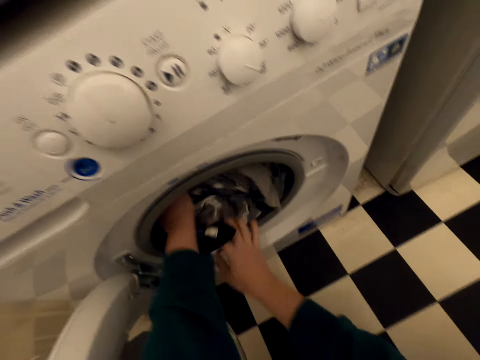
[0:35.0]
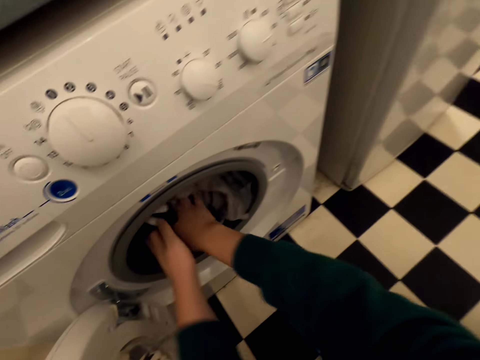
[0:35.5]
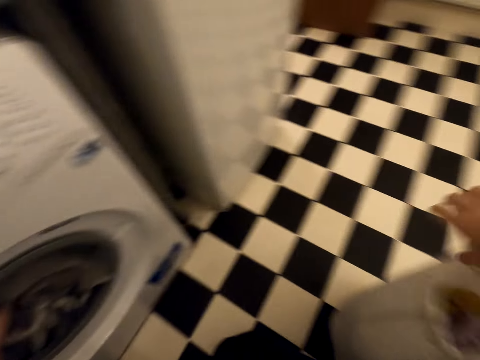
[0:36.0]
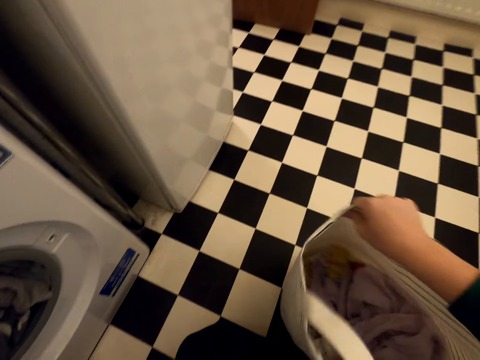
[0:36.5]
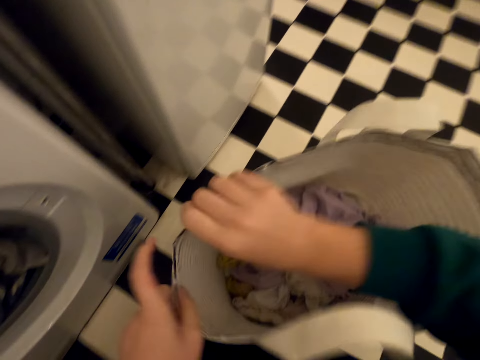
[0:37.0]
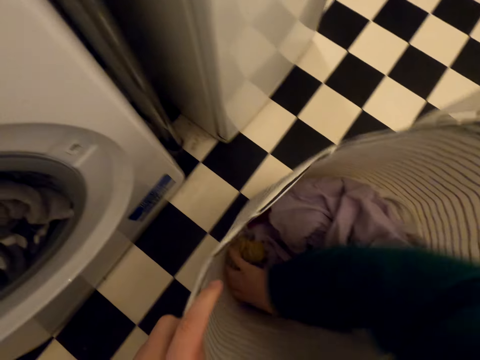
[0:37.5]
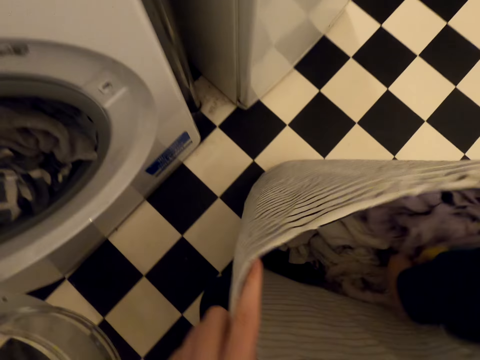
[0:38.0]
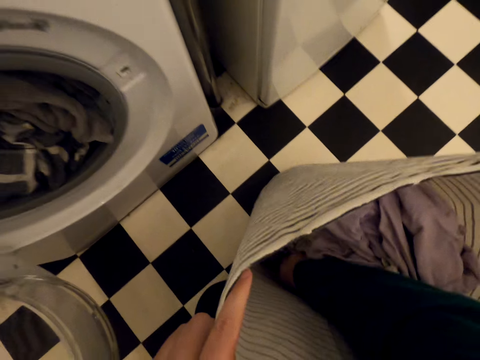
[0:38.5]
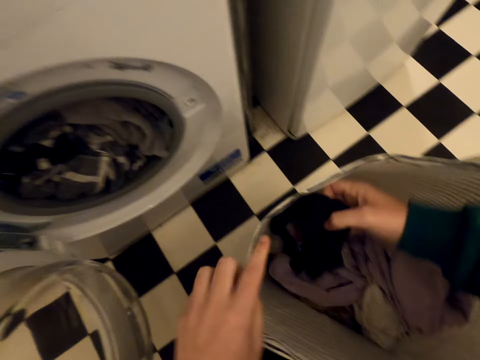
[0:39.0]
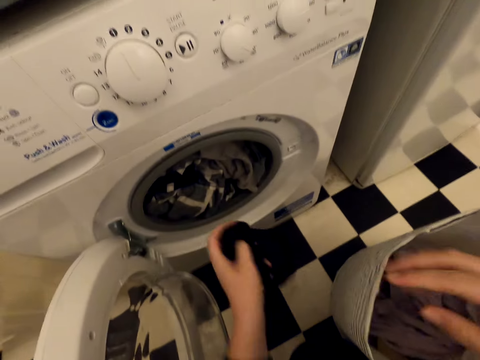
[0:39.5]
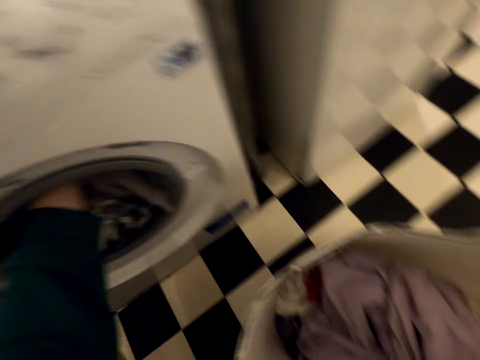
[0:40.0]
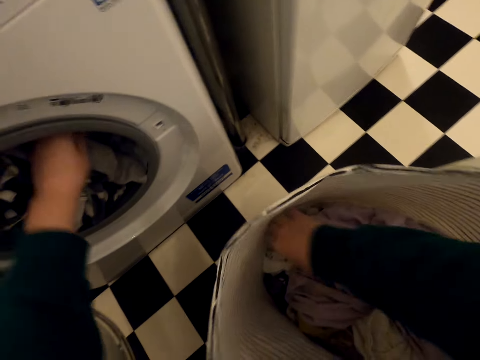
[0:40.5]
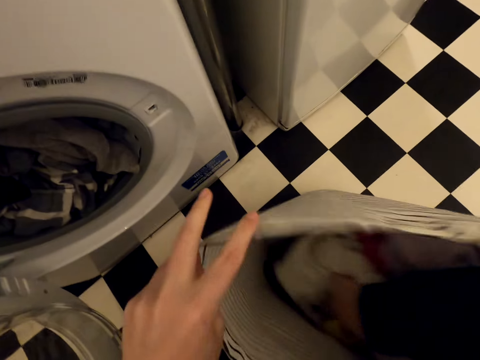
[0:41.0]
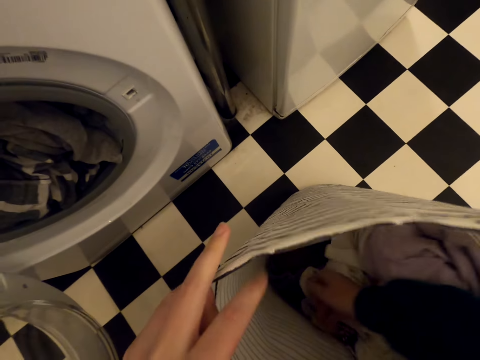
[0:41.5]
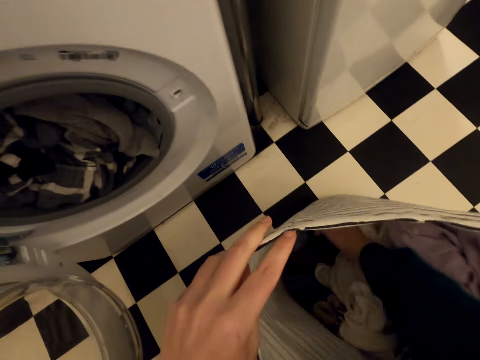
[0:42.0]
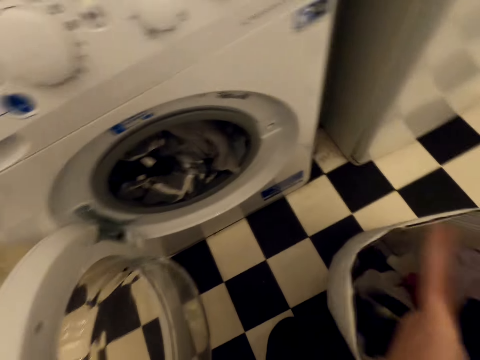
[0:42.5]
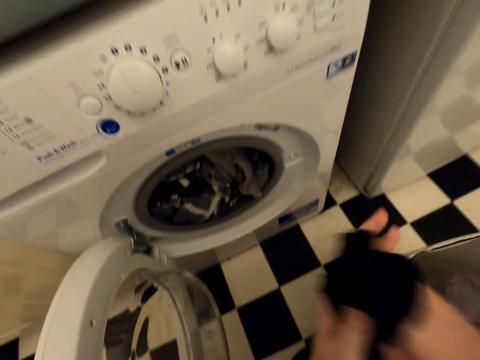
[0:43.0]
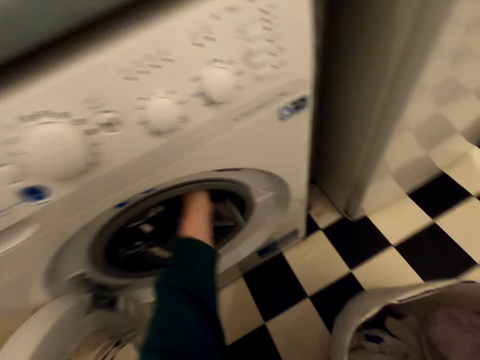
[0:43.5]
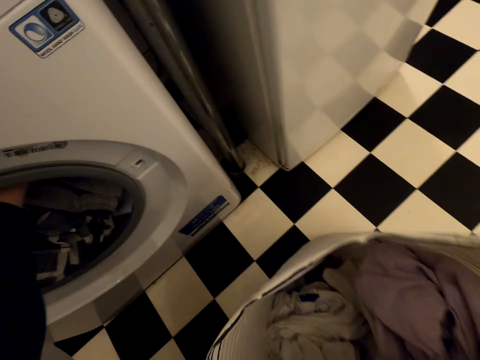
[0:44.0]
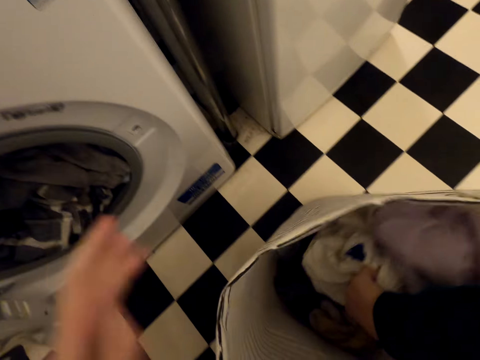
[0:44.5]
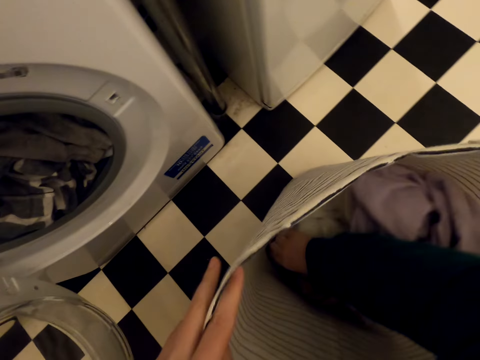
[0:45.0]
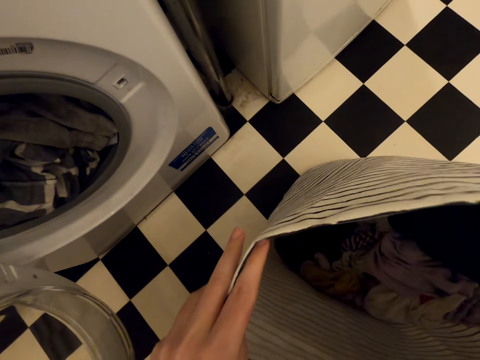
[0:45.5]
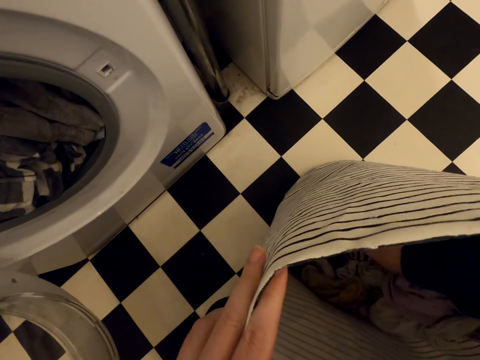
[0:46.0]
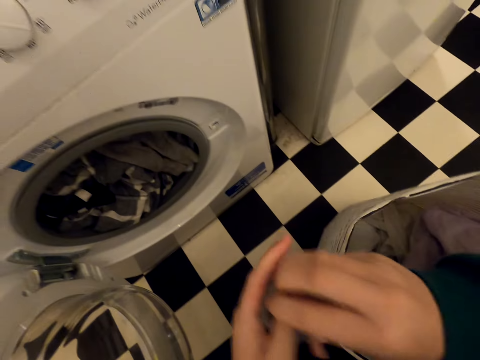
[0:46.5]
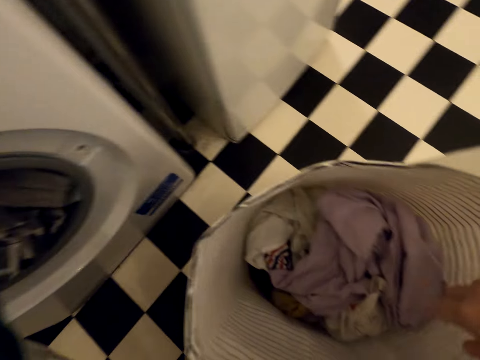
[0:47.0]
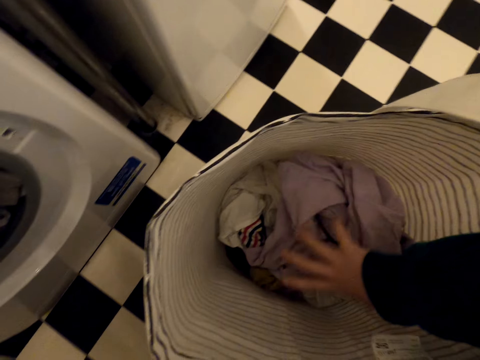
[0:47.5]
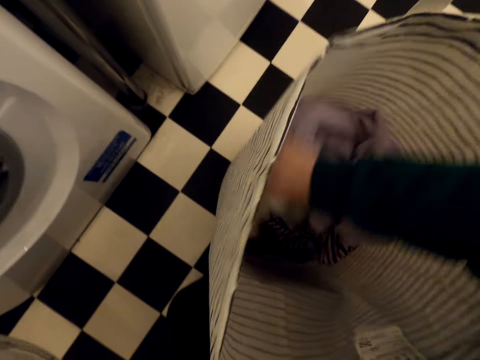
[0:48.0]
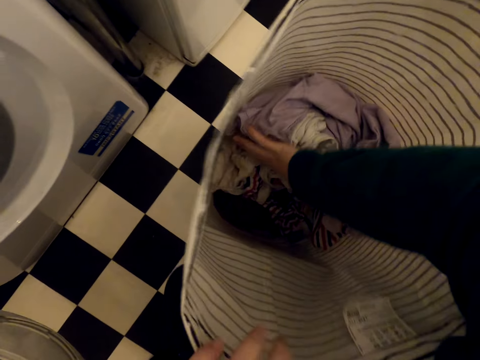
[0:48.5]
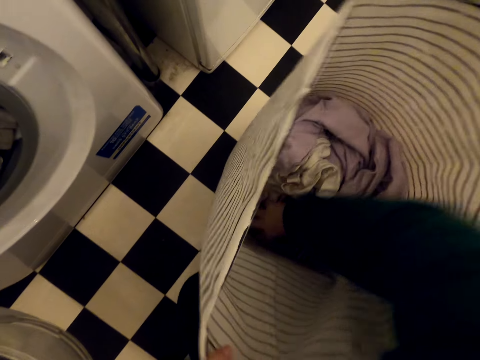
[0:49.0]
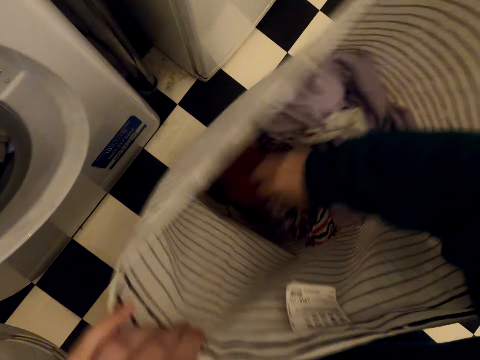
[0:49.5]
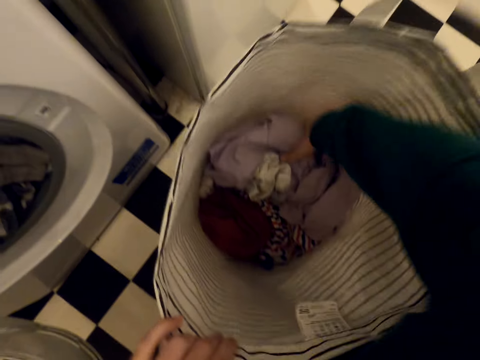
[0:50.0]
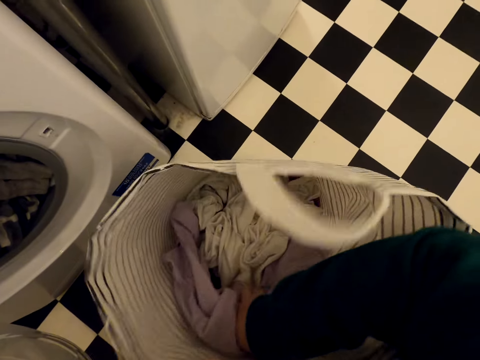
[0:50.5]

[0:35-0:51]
The camera wearer moves the laundry basket on the floor with their right hand. They pick up the cloth, a panty, from the laundry basket. They put the cloth inside the laundry machine. They pick up the cloth from the laundry basket. They pick up the cloth from the laundry basket again. They move the cloth inside the laundry basket. They pick up the cloth from the laundry basket and put the cloth inside the laundry machine. They move the cloth inside the laundry basket.

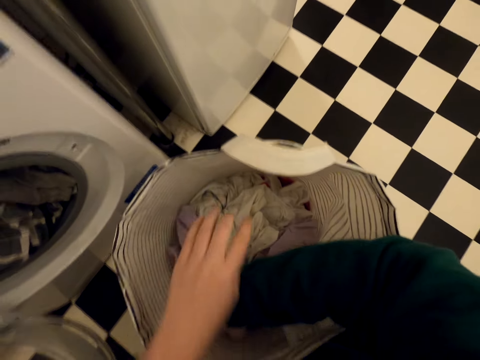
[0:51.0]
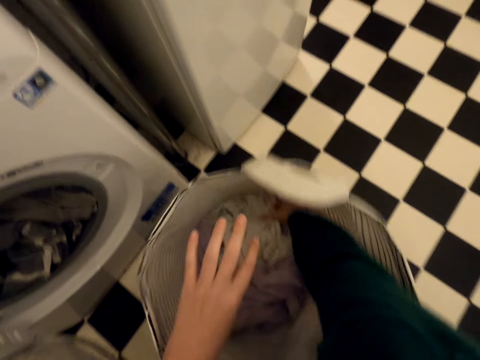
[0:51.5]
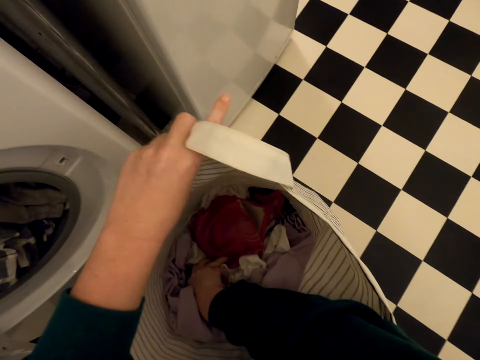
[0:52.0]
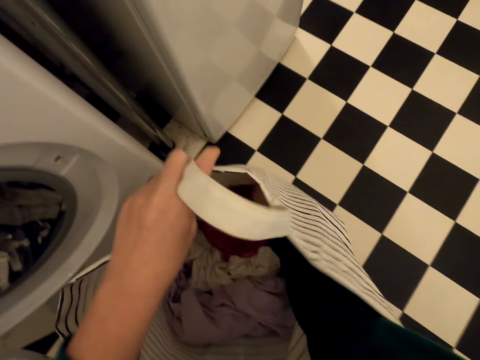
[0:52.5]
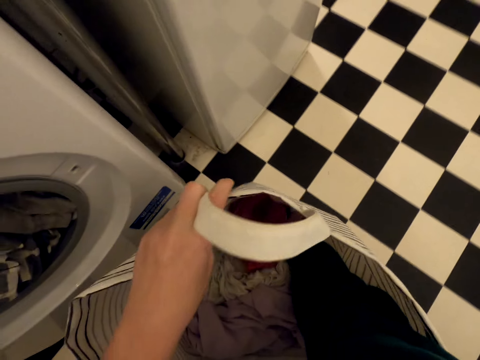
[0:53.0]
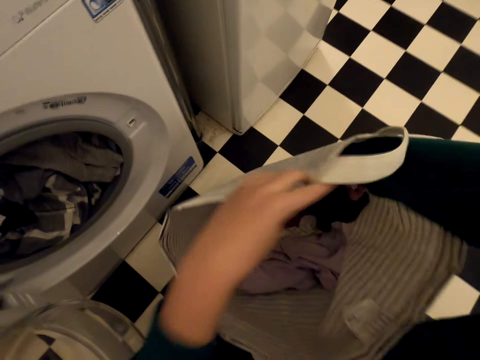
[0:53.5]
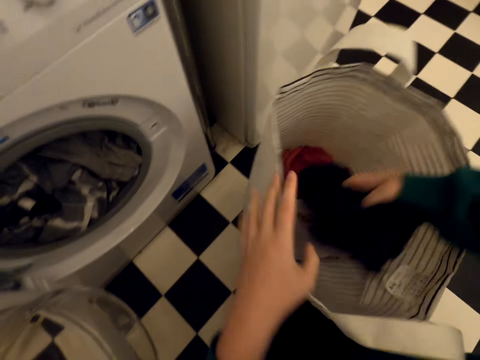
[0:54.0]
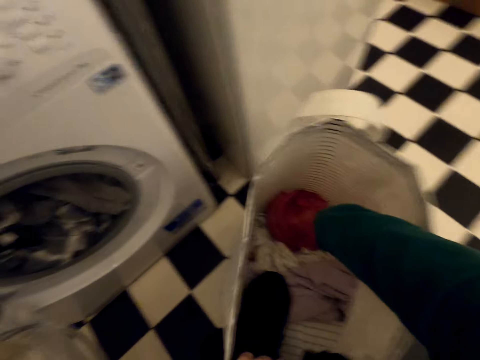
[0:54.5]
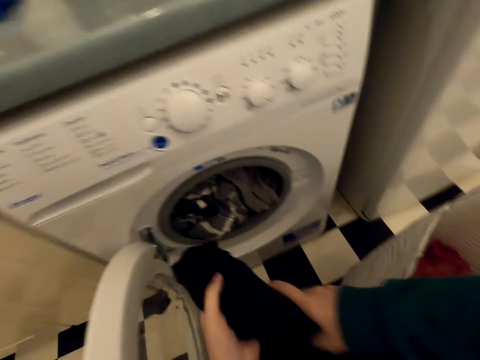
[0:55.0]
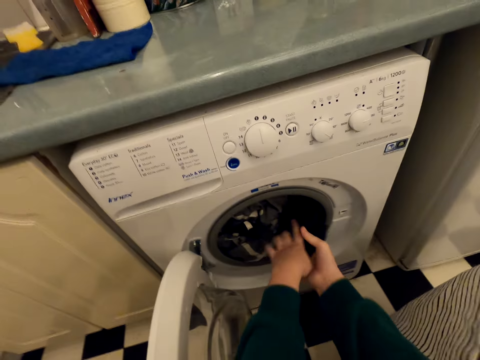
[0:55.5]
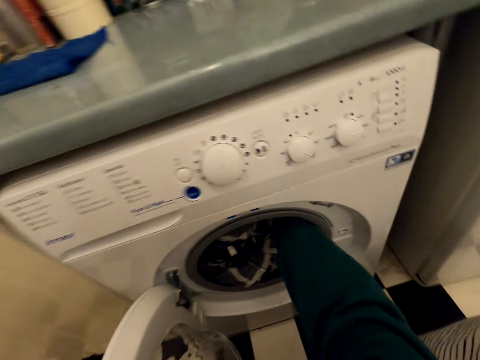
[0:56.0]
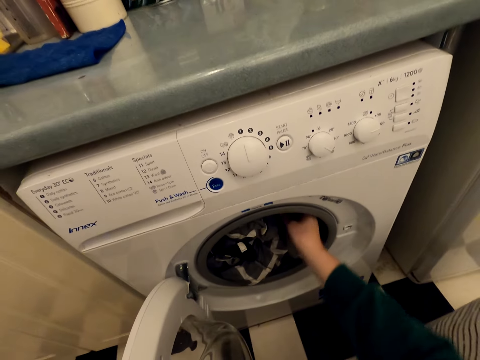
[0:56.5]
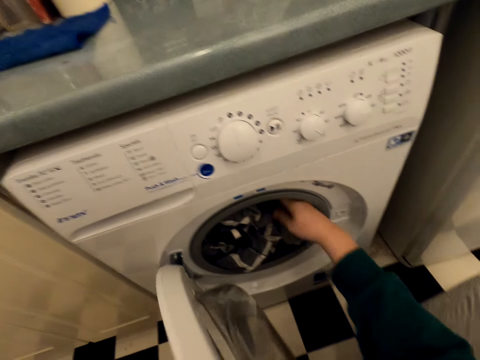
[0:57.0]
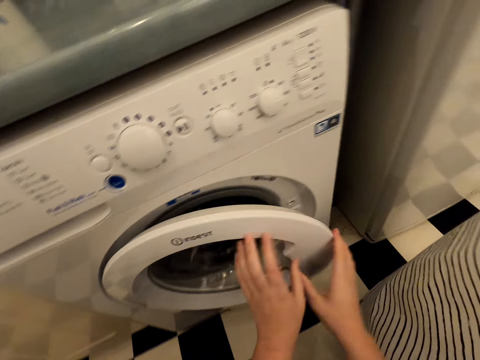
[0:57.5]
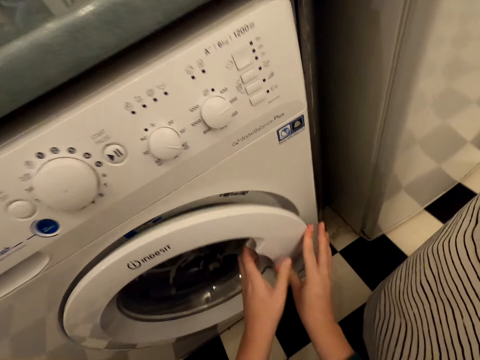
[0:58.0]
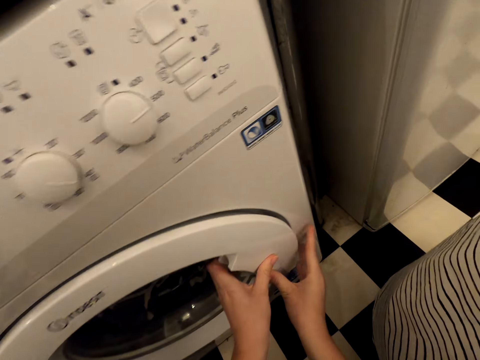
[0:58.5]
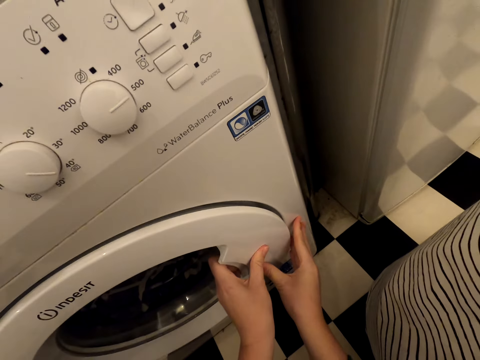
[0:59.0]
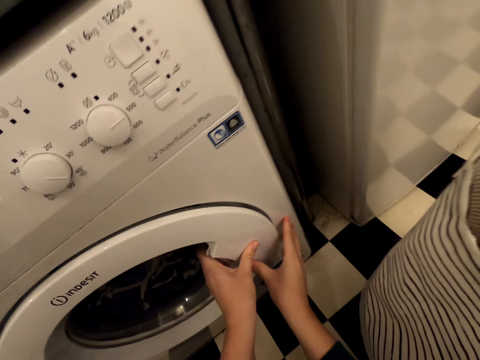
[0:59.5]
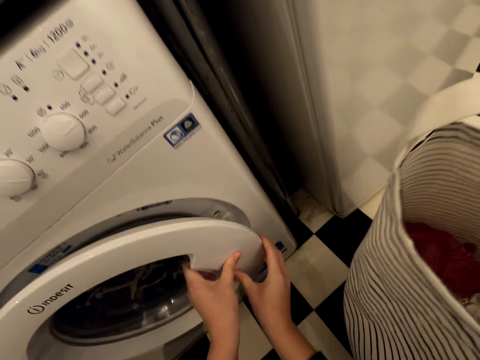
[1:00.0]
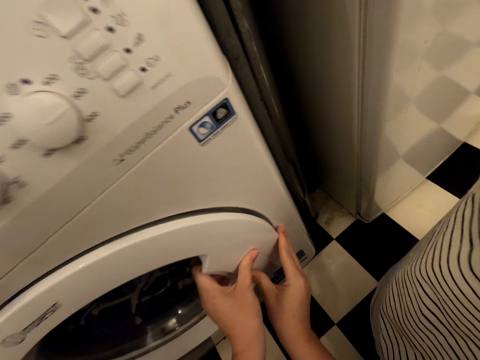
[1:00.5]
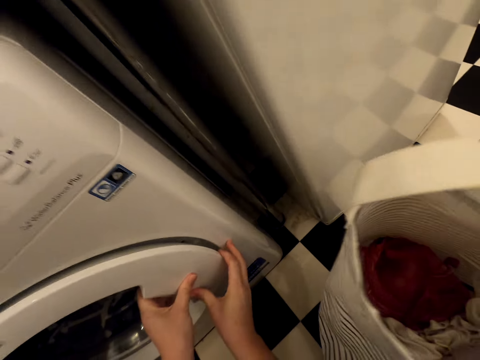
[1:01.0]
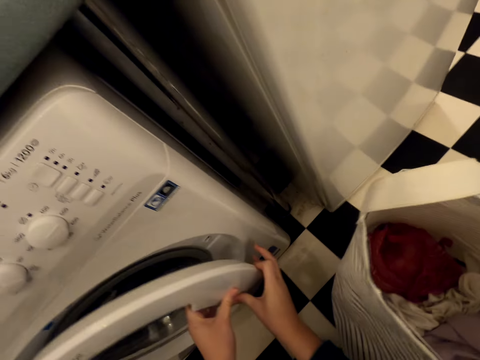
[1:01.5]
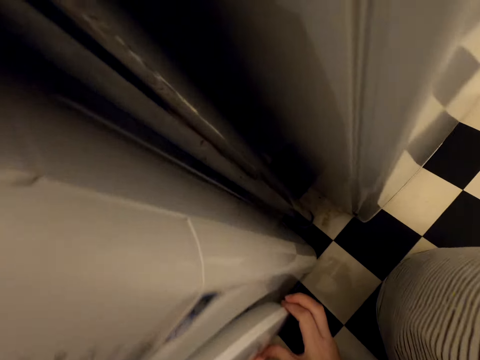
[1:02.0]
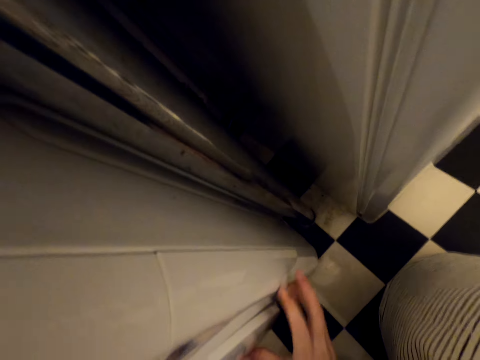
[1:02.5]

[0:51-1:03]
The camera wearer picks up the cloth from the laundry basket. They put the cloth inside the laundry machine. They close the door of the laundry machine.
